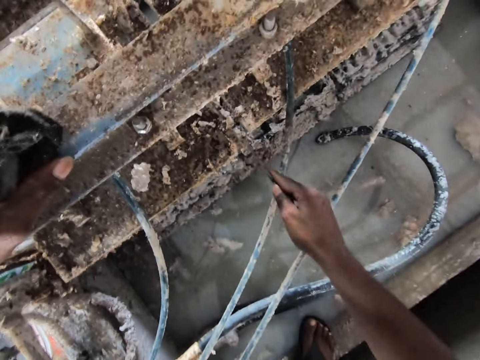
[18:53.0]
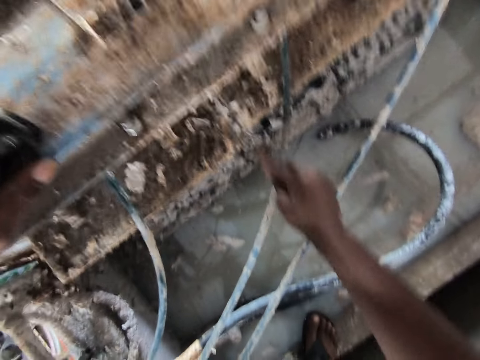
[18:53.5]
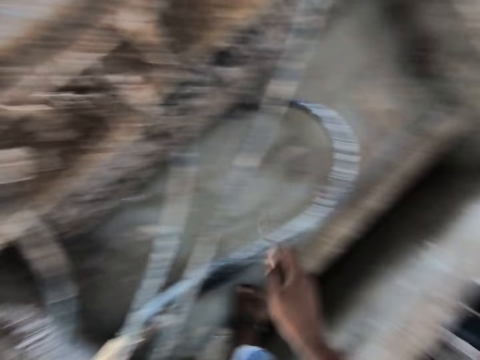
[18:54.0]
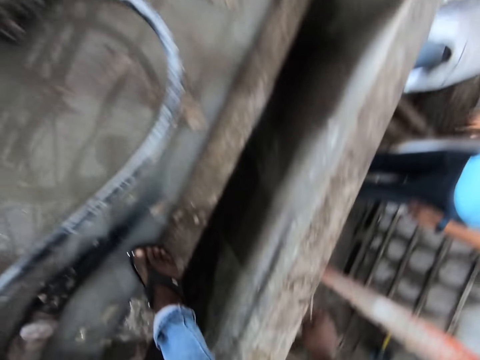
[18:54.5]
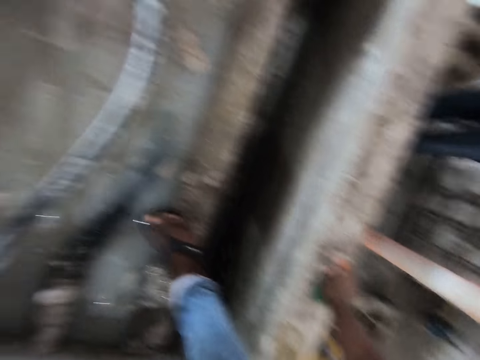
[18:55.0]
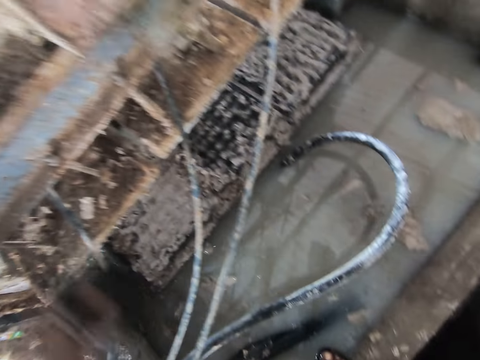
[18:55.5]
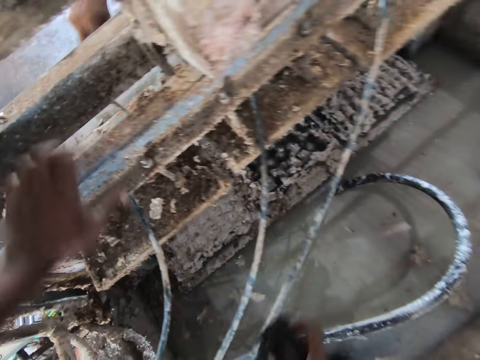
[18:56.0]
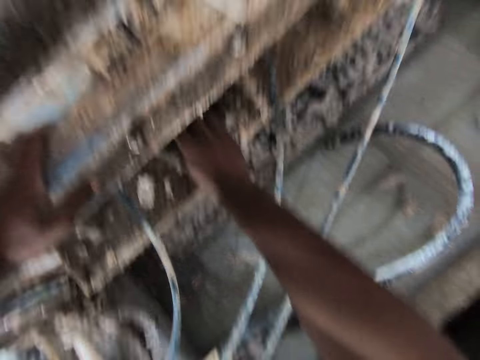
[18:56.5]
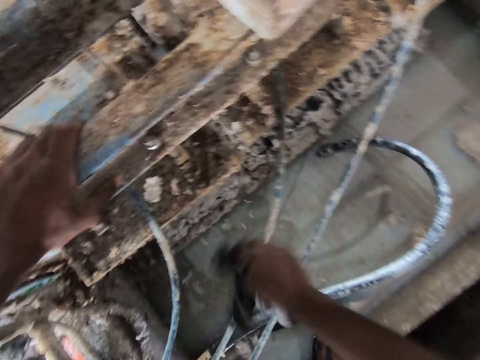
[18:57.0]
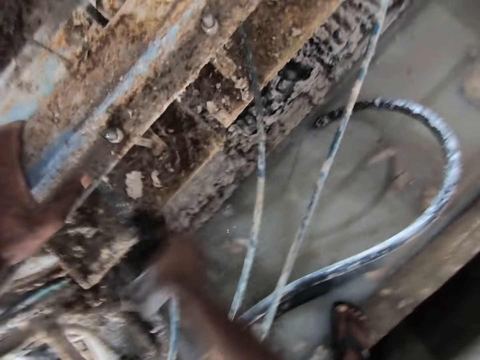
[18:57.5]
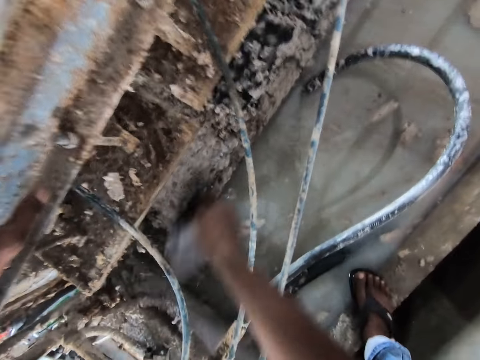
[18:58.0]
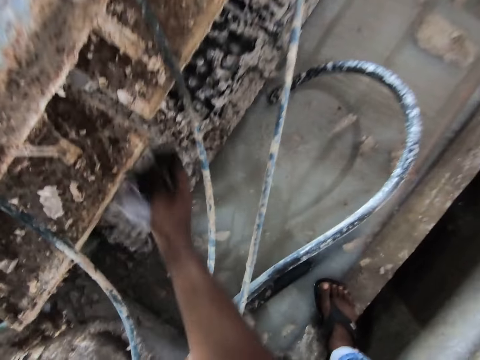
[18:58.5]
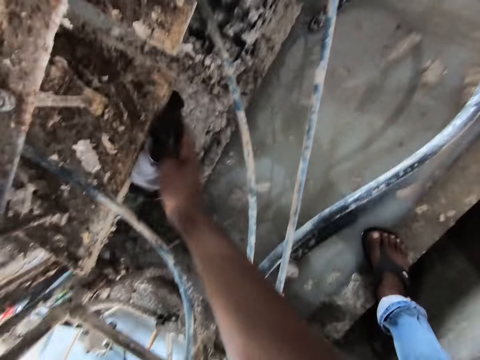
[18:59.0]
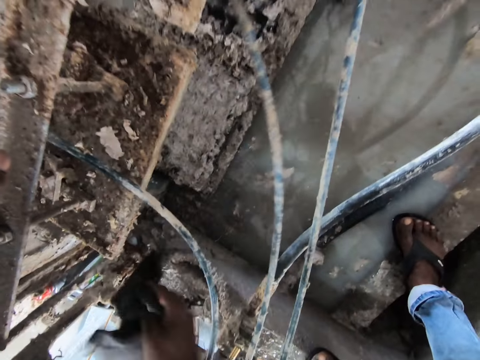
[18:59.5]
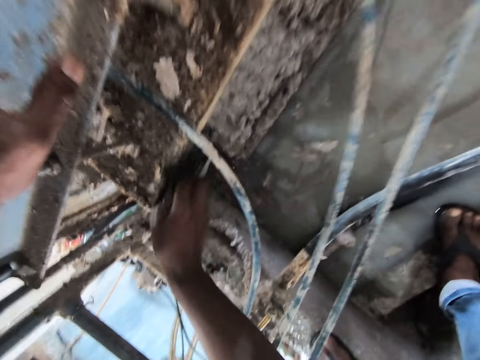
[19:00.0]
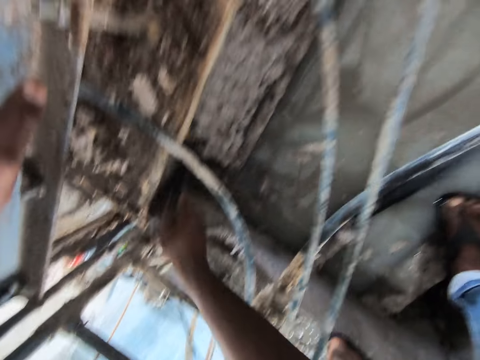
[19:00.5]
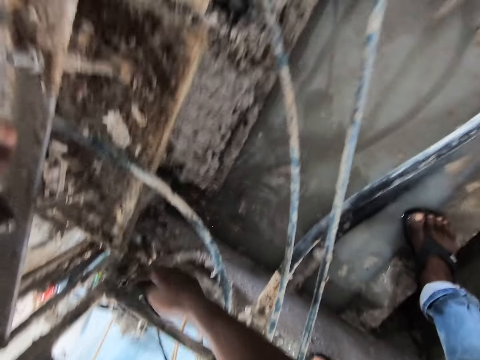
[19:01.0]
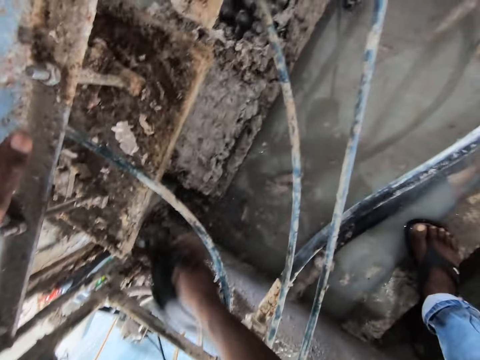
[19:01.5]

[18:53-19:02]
The camera wearer drops the screwdriver on the wall. They fidget. They take a piece of cloth with the right hand. They wipe the metal with the cloth towel.

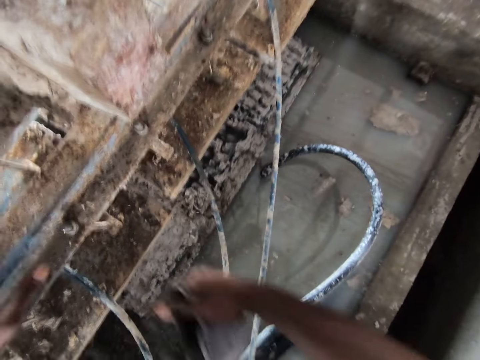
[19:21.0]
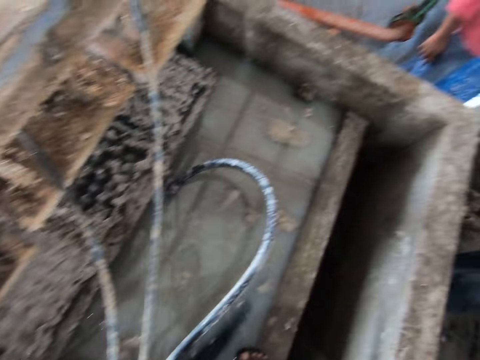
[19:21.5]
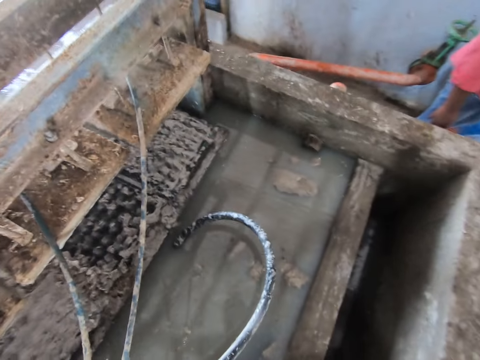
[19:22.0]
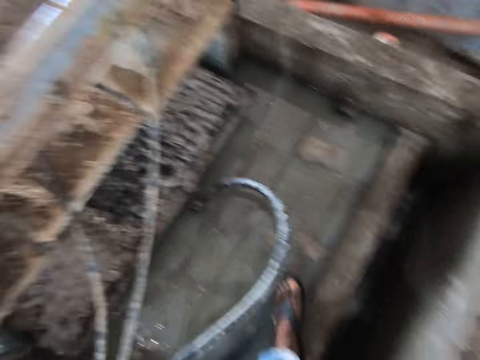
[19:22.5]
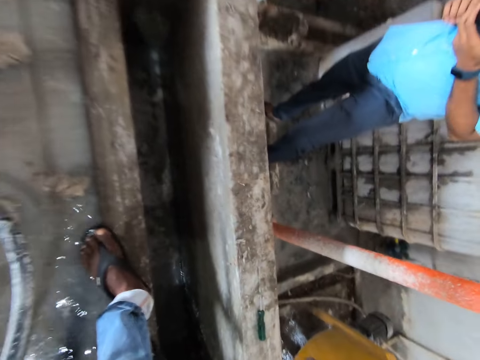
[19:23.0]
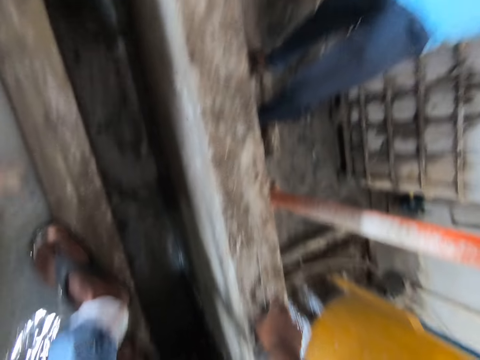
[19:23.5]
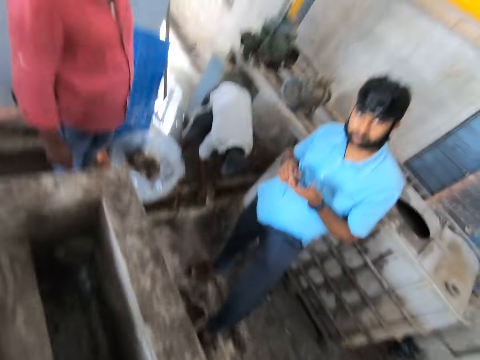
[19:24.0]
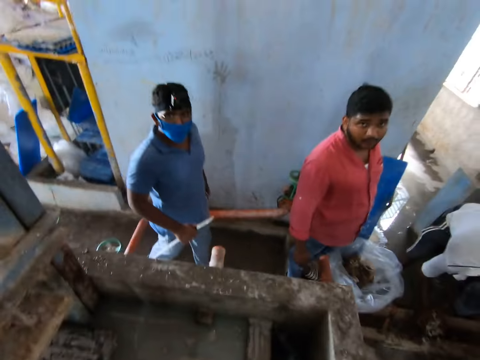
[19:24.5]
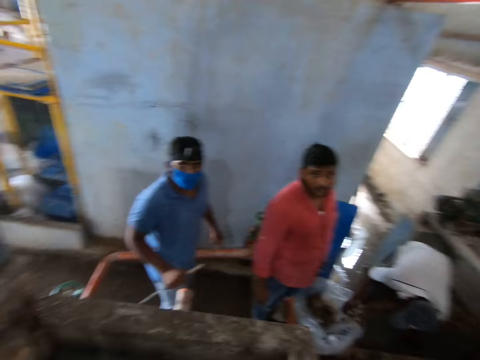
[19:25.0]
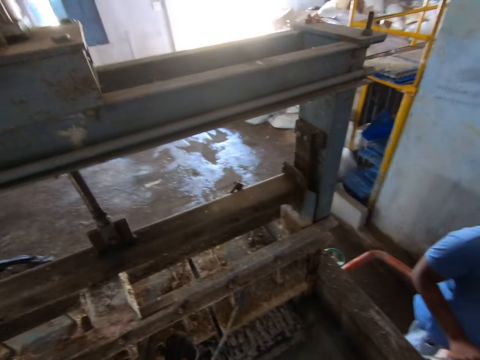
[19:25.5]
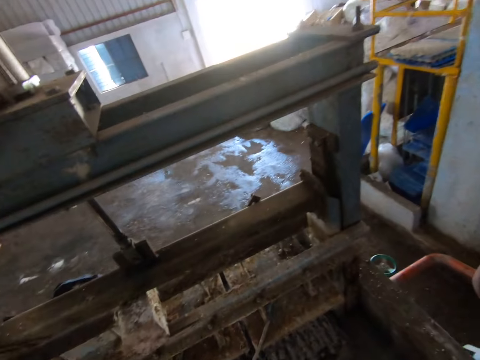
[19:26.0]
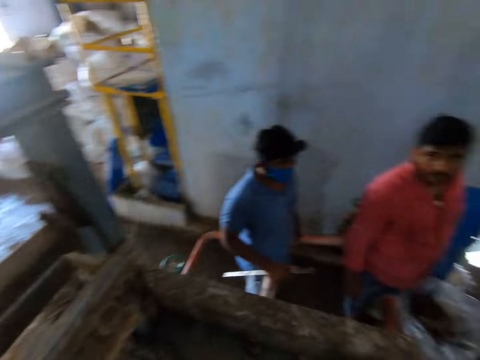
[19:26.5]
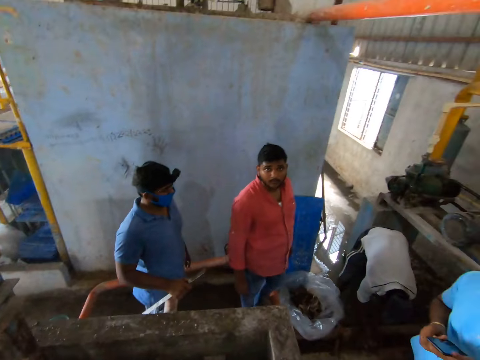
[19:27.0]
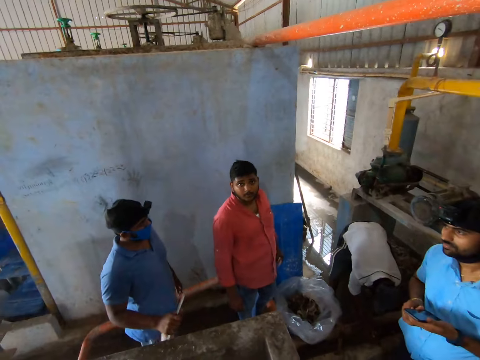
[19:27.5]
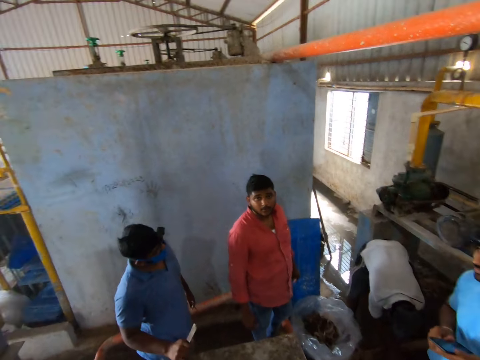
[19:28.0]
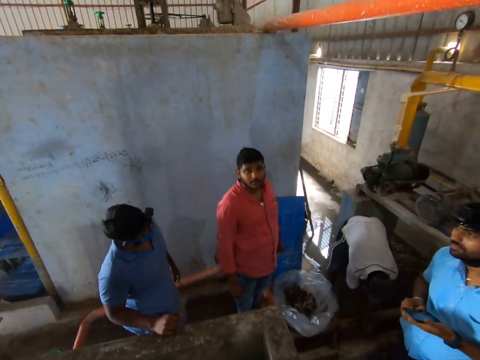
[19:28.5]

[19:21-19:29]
The camera wearer looks around the room. They walk away. They converse with a man and another man.

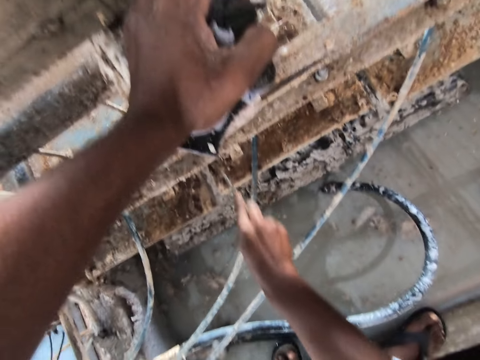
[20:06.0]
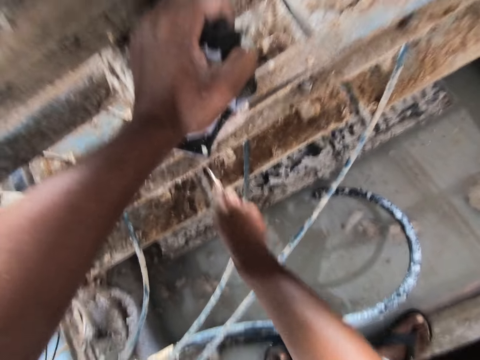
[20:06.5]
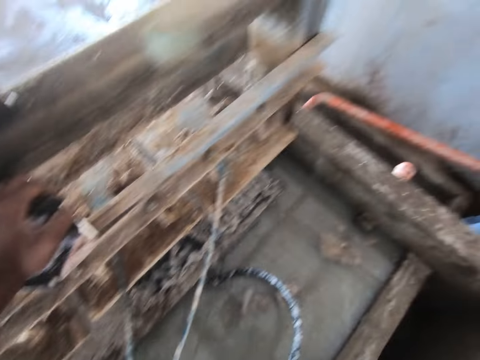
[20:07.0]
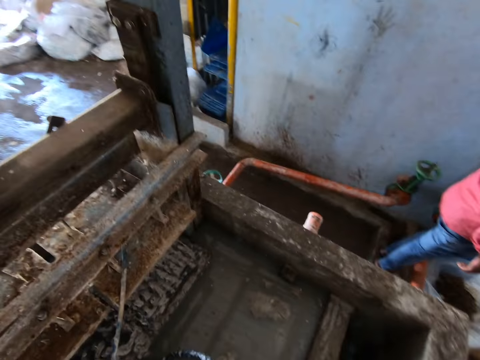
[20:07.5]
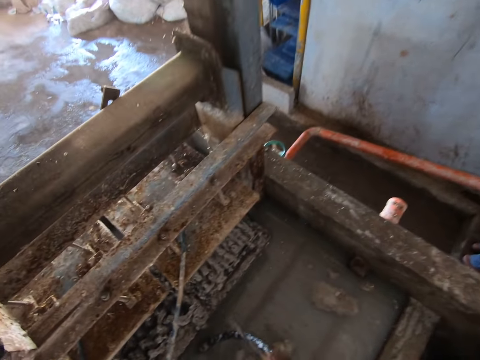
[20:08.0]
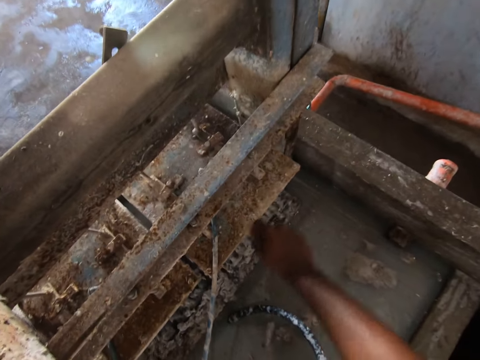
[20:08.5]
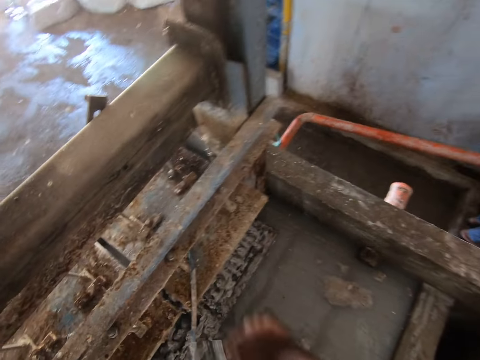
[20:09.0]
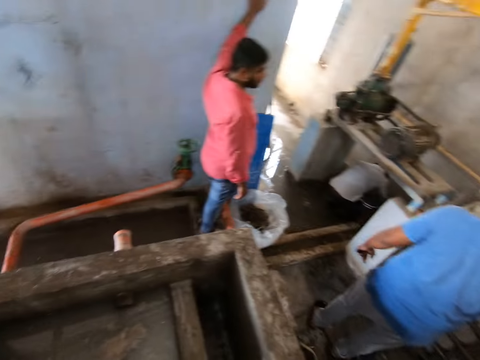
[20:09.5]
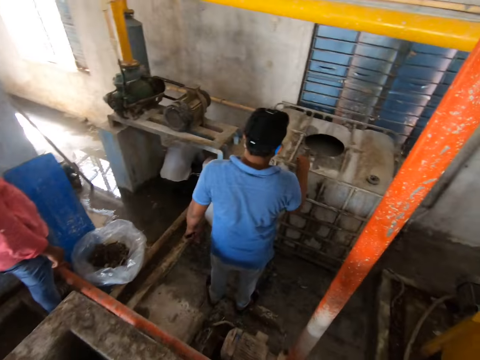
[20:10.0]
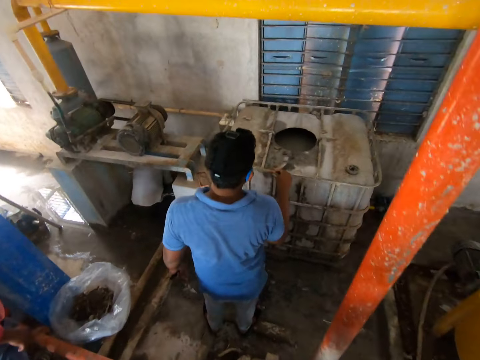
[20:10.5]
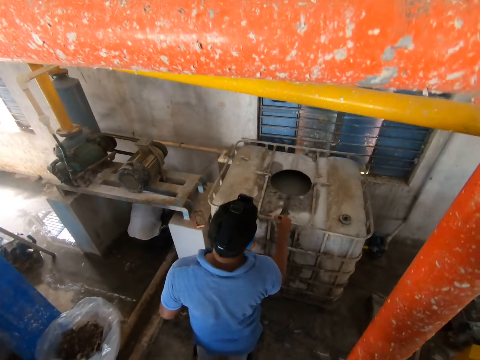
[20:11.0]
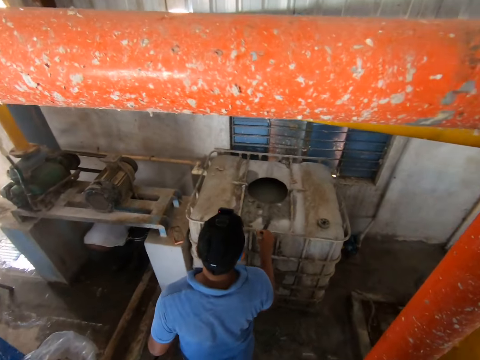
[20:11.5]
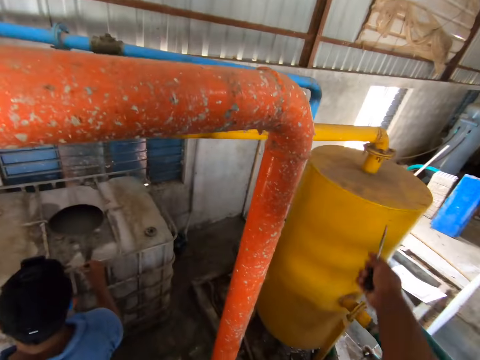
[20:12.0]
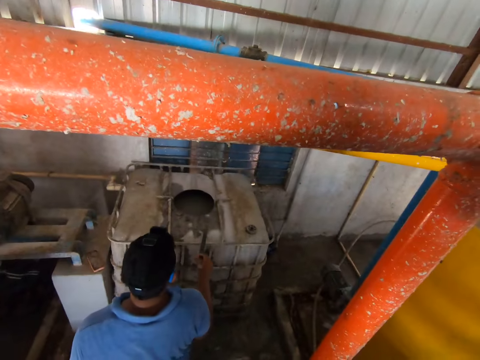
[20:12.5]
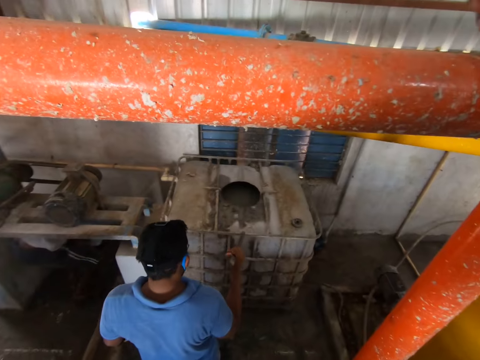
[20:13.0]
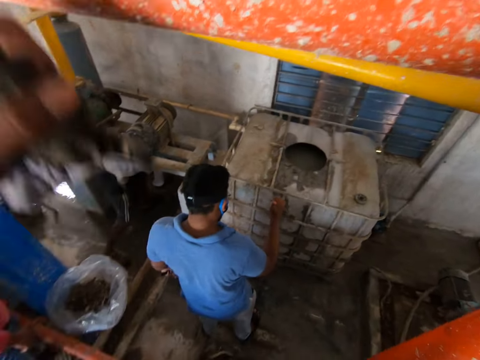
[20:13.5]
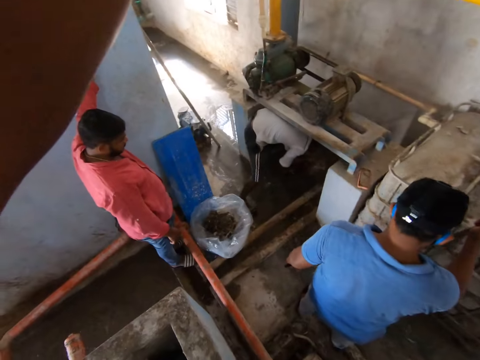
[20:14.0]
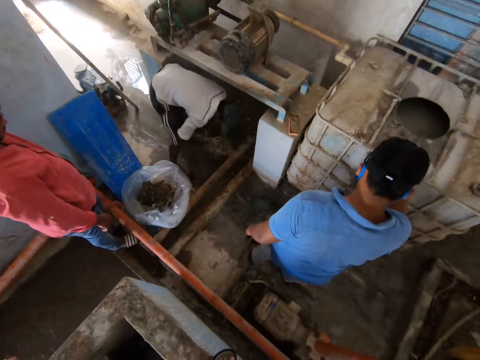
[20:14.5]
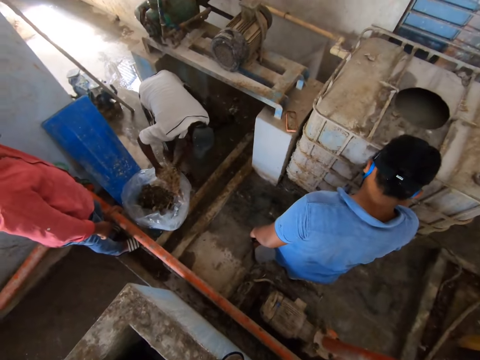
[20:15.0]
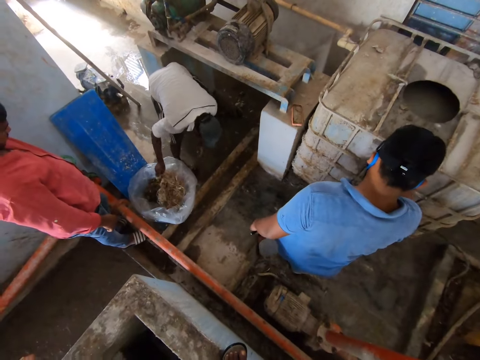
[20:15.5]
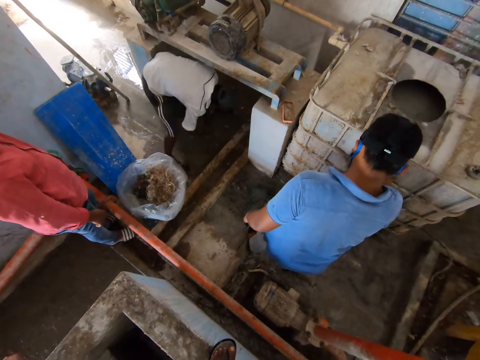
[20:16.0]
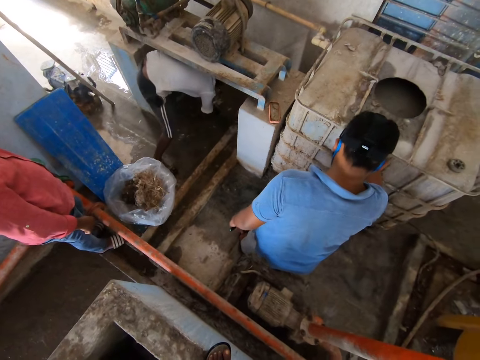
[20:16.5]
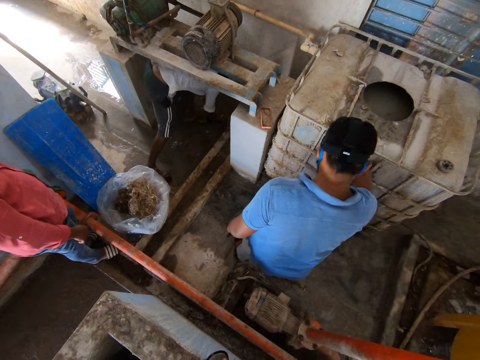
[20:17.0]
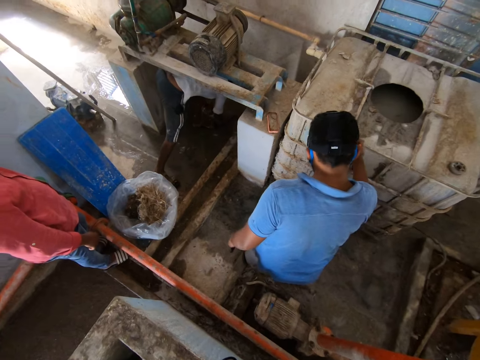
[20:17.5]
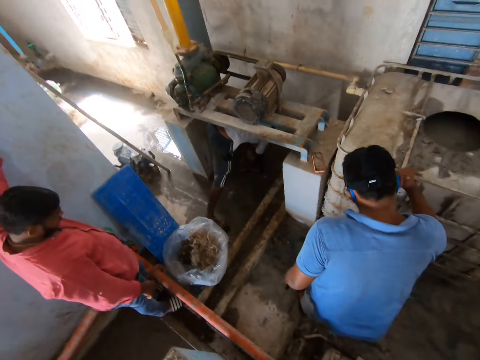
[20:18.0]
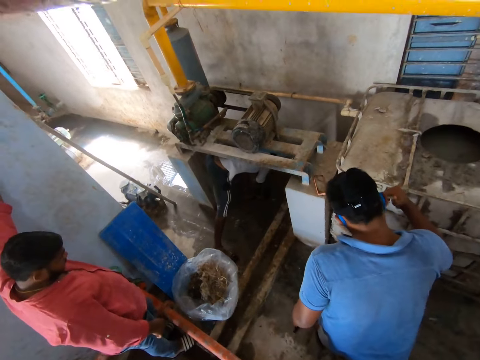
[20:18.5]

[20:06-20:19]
The camera wearer looks around. They scrub dirt from the metal with the screwdriver. They look around. They converse with a man and another man.
